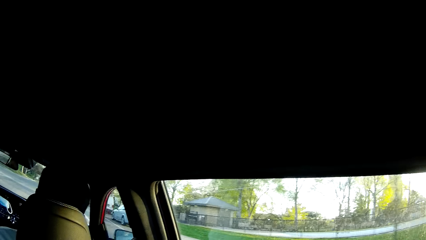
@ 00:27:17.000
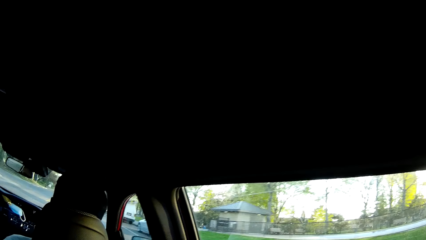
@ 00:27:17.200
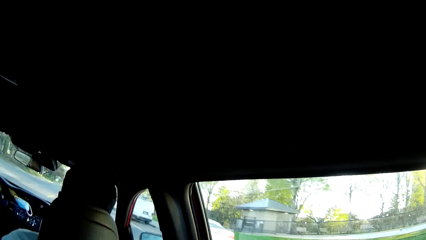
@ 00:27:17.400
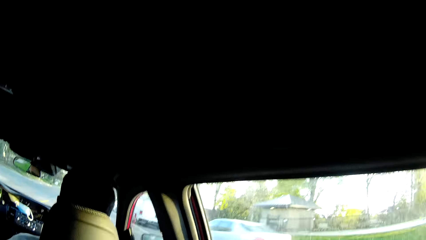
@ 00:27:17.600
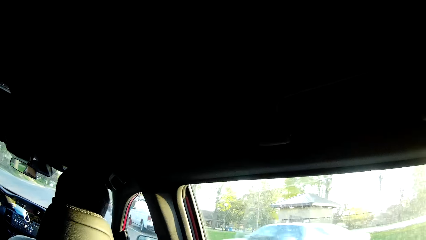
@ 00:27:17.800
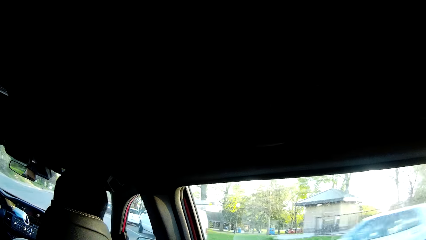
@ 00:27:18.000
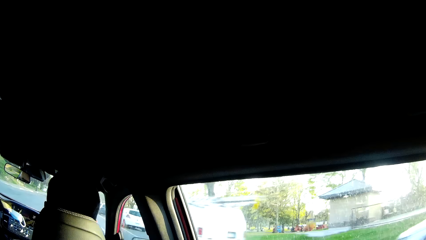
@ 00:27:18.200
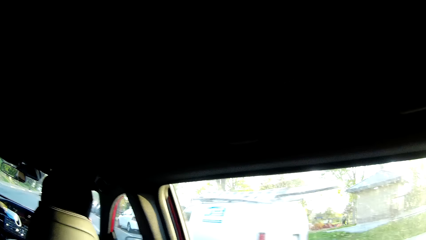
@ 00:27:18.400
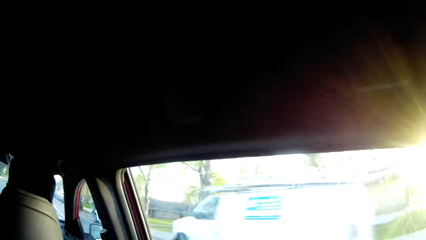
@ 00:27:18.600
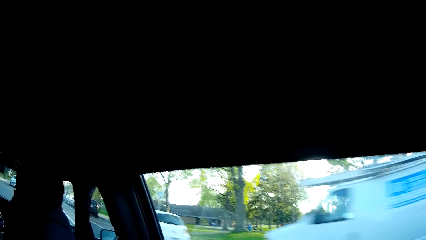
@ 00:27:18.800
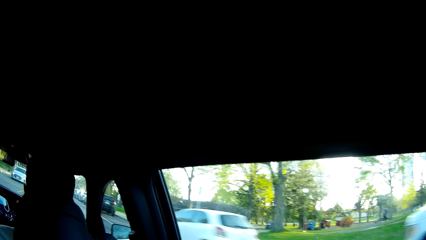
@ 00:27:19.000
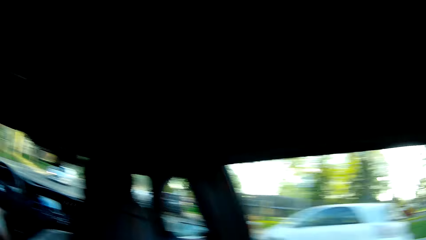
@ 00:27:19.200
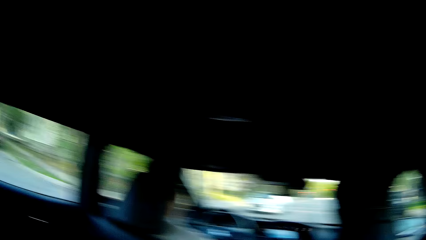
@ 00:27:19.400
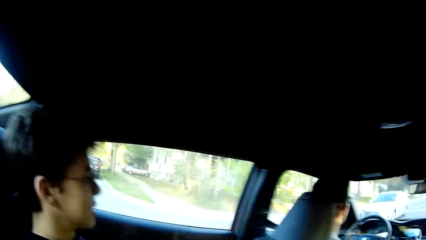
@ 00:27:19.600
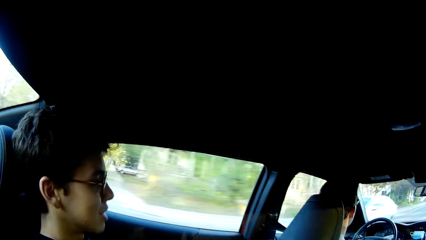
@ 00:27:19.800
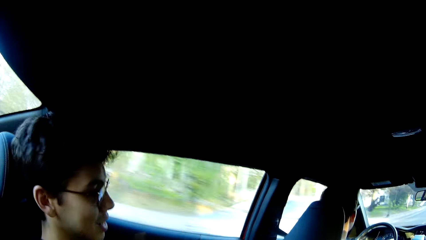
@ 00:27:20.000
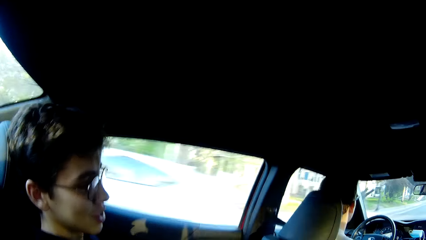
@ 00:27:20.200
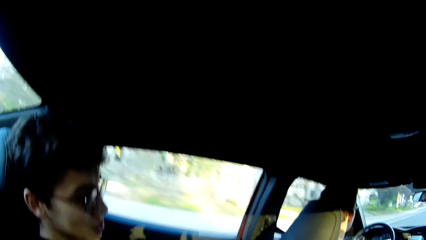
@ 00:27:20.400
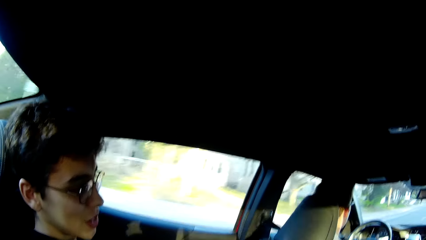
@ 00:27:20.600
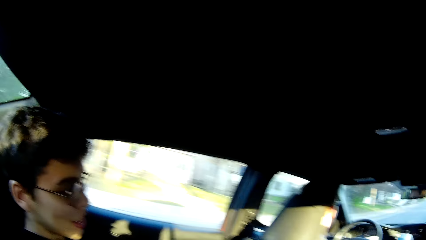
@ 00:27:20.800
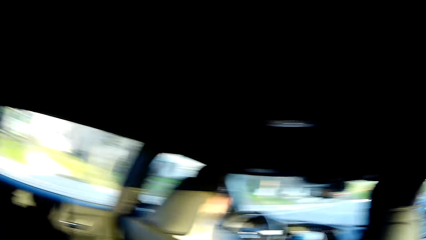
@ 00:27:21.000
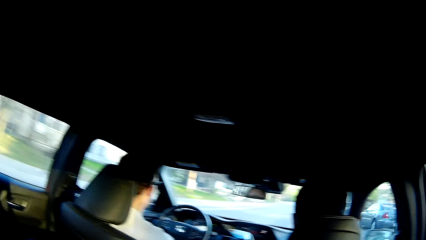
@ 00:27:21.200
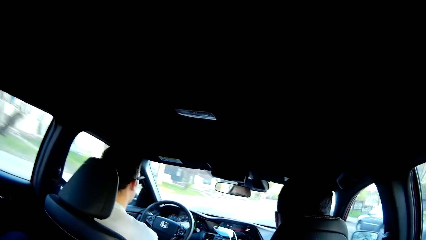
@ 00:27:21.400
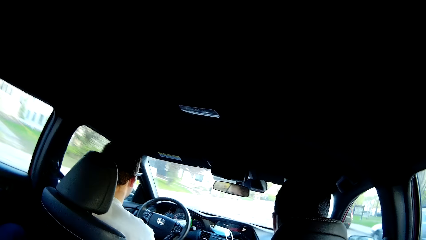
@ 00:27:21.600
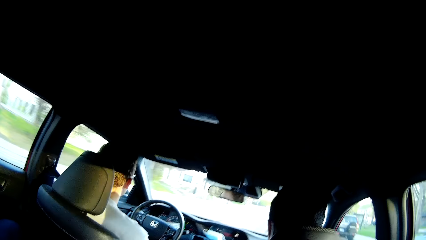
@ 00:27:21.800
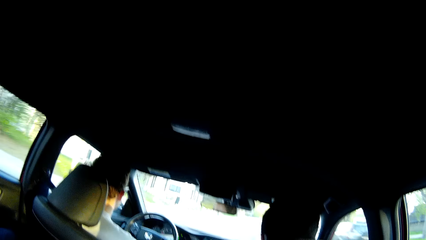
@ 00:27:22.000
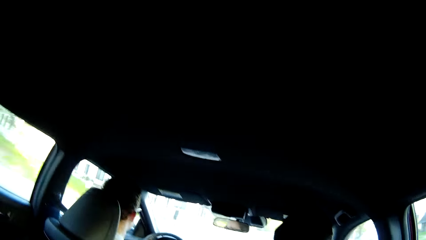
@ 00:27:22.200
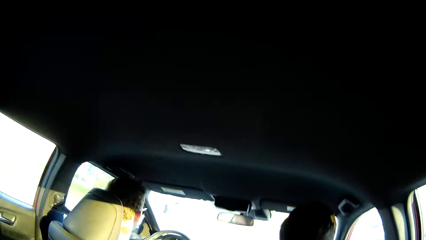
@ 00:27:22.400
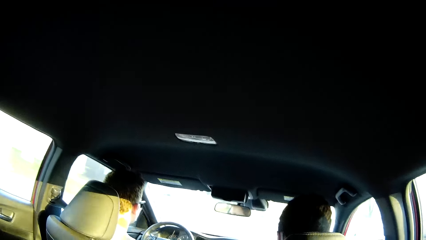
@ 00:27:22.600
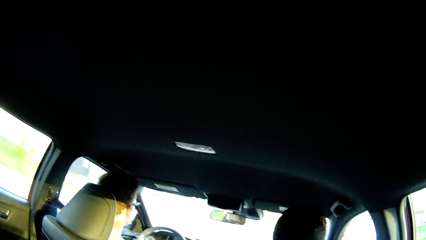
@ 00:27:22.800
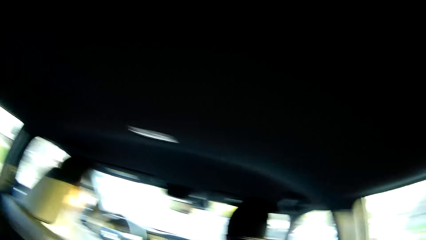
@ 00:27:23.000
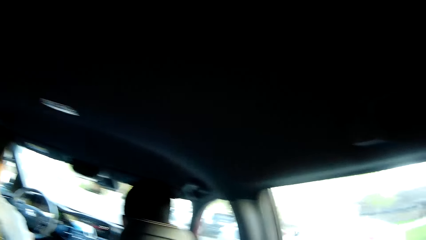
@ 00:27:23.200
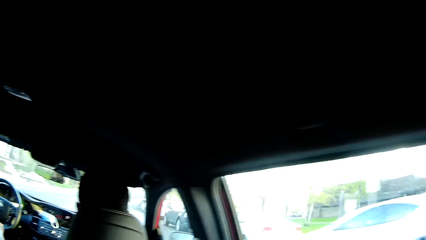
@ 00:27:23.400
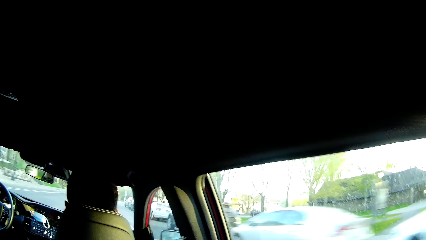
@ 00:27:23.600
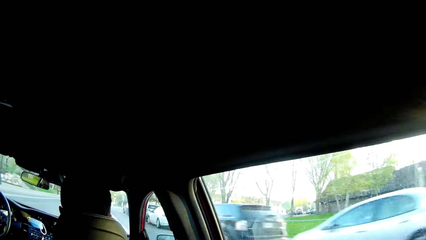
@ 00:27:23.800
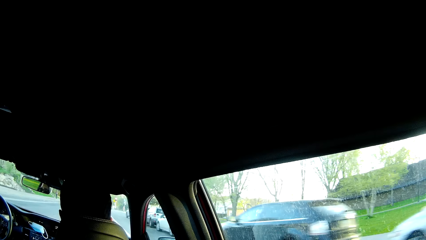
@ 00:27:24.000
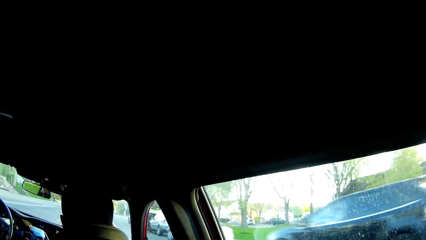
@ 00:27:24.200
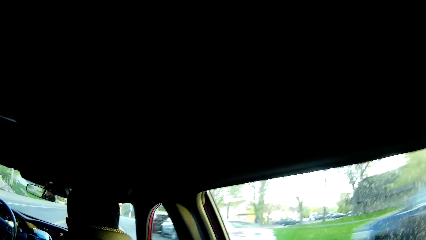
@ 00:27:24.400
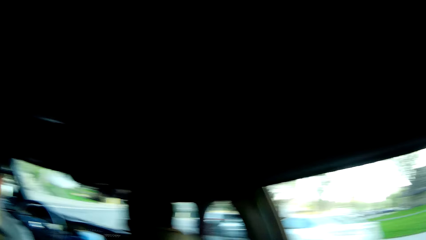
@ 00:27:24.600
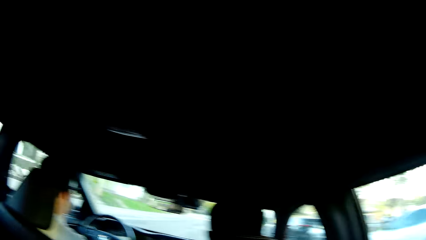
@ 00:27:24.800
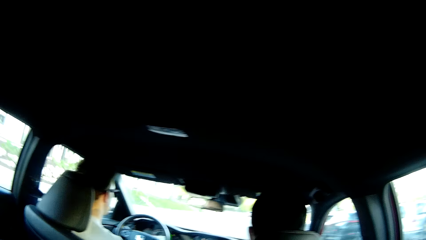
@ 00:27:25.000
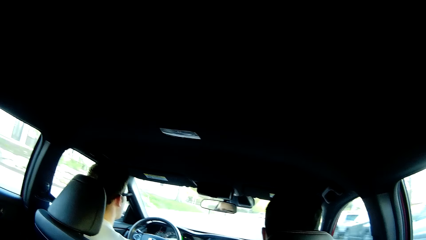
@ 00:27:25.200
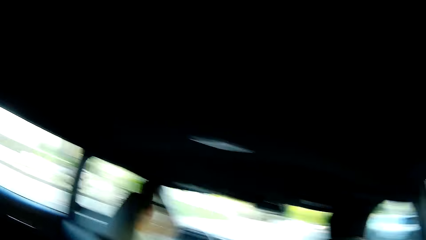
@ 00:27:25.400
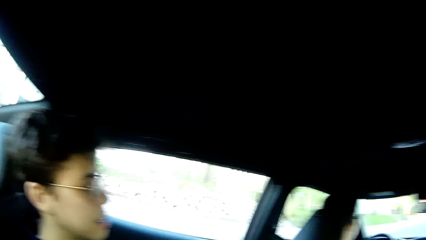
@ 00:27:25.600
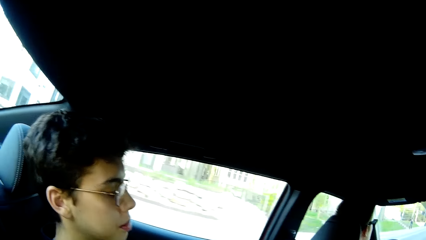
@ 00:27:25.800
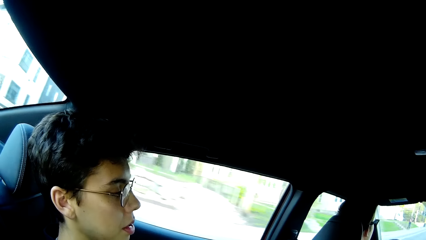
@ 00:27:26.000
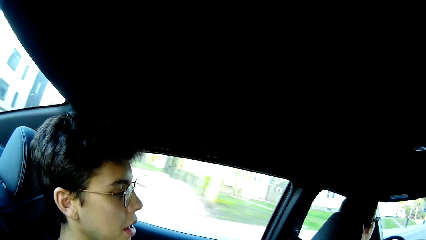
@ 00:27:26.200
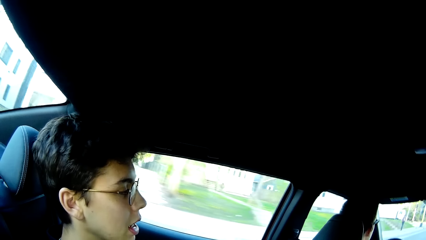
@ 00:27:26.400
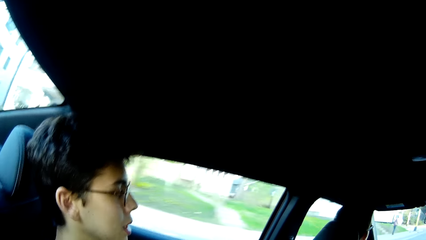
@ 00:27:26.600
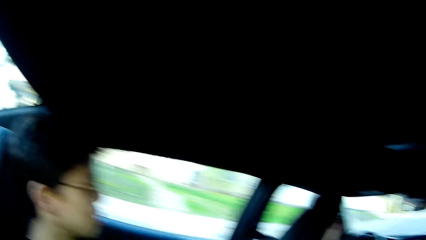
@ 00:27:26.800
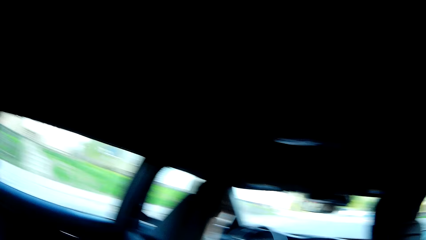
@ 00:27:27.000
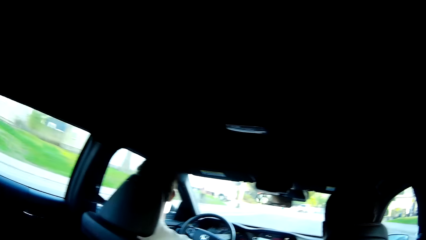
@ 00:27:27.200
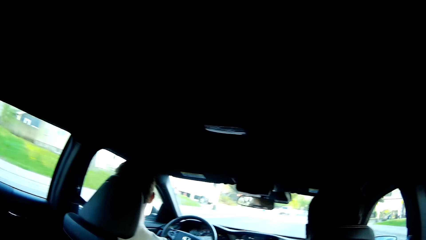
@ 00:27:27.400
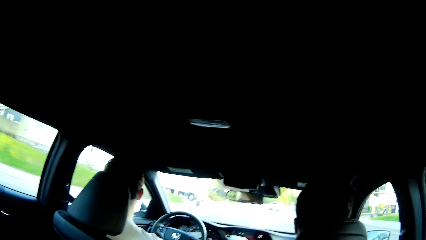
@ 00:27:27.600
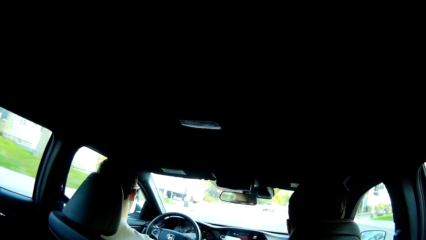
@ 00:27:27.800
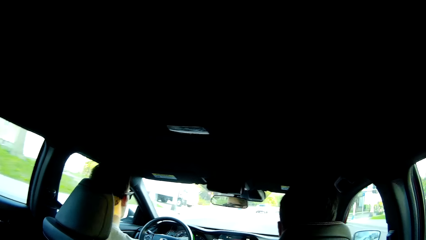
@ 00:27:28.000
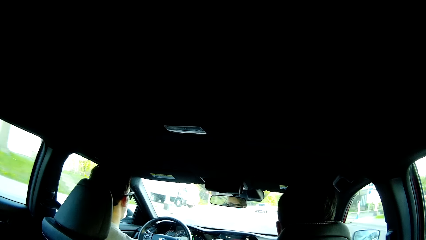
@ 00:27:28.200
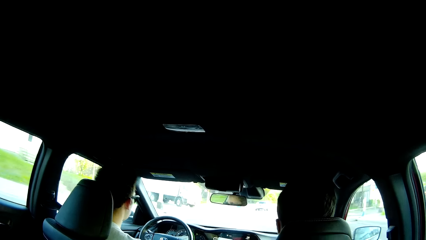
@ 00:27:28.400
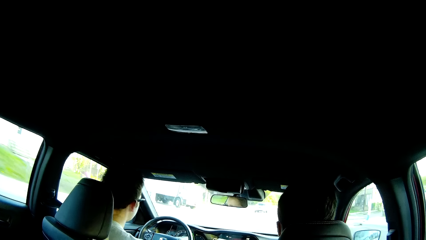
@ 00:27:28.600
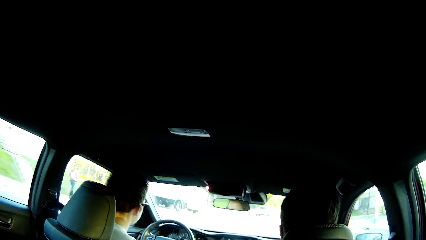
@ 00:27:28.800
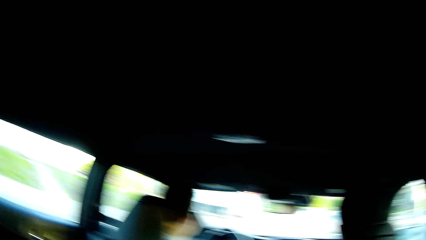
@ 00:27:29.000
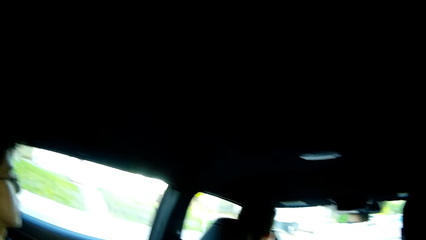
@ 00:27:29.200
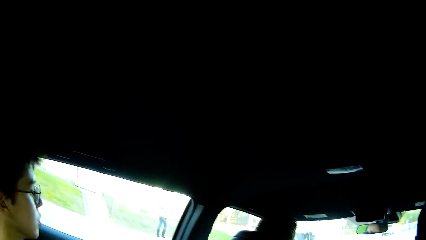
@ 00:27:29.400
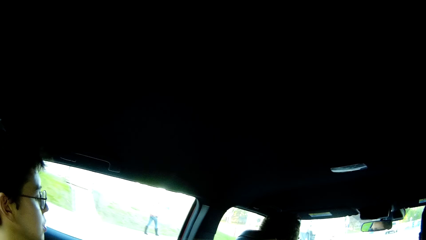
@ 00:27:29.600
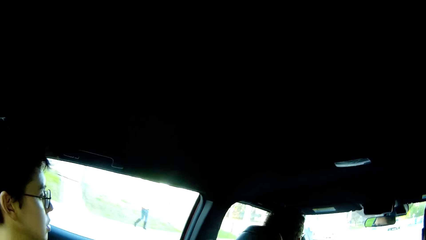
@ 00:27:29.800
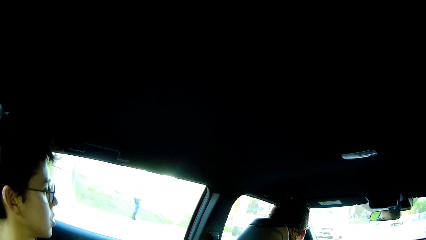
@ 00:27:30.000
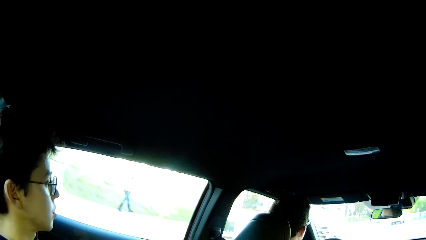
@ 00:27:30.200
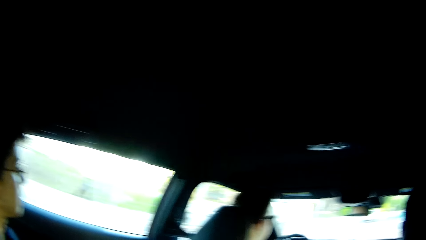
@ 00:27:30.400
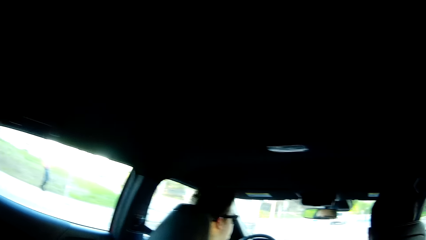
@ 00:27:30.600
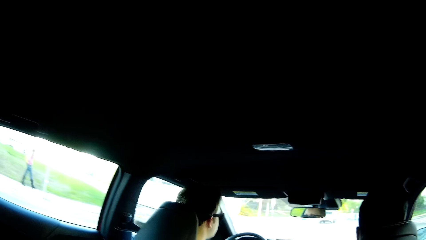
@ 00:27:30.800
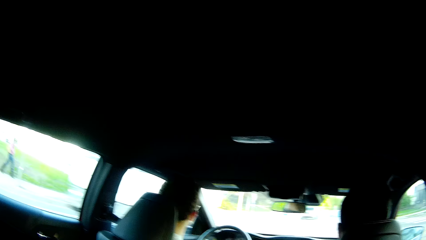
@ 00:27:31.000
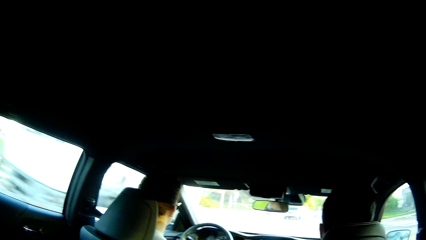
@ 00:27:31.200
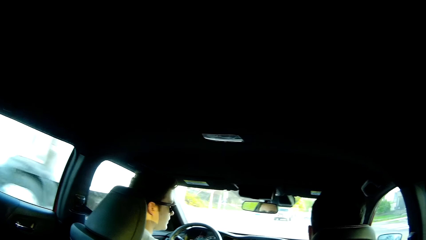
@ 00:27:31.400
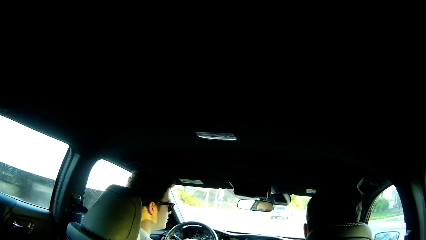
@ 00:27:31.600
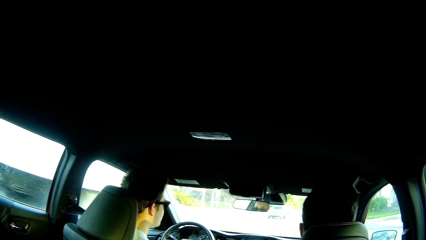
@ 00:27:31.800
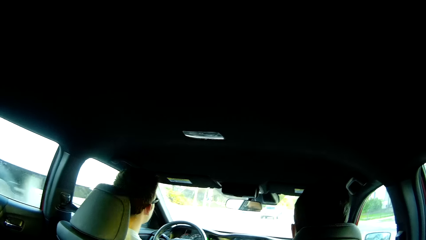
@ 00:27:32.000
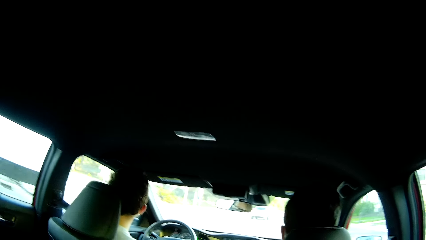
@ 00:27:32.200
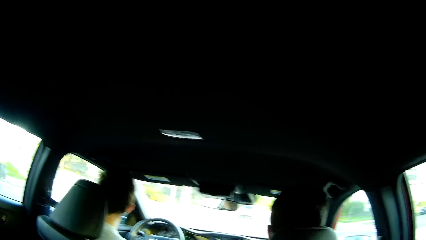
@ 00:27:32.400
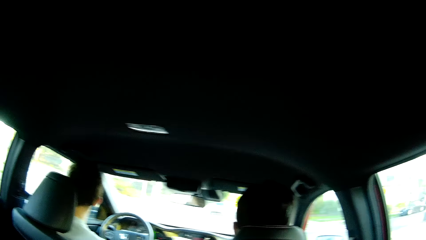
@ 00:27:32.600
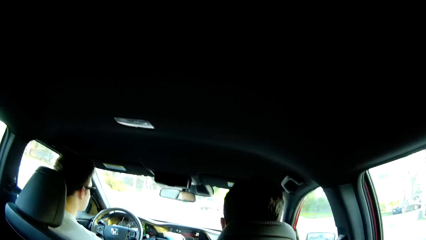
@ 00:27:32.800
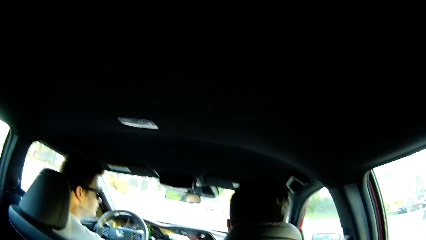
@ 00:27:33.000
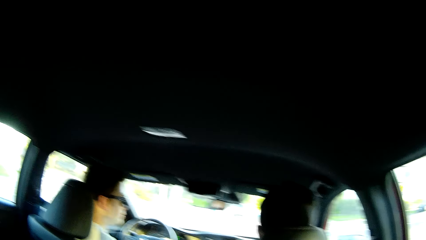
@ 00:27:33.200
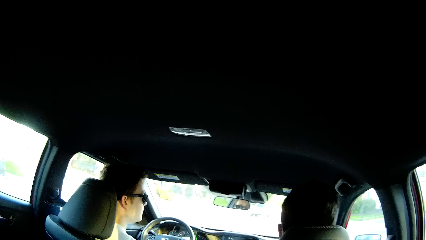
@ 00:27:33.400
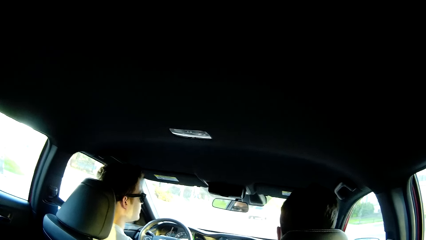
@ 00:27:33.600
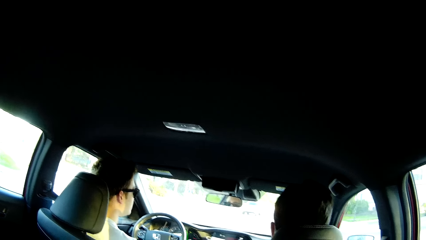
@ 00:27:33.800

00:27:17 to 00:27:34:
The camera wearer converses with a man. A white car drives past the camera wearer. The camera wearer looks outside the car window. They interact with a man, another man and a third man in the car. They converse with the first man. Another man walks past the camera wearer. A white bus drives past the camera wearer.
